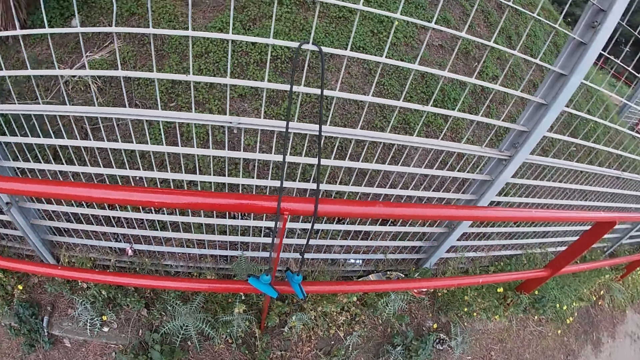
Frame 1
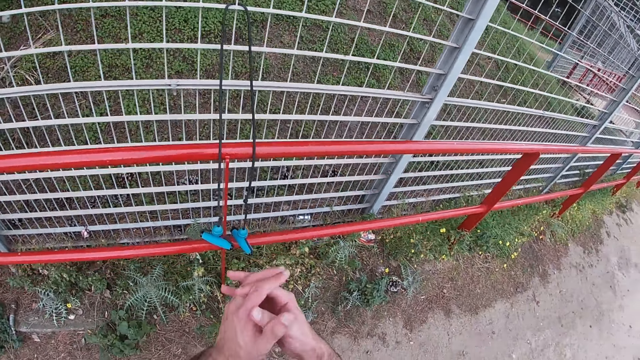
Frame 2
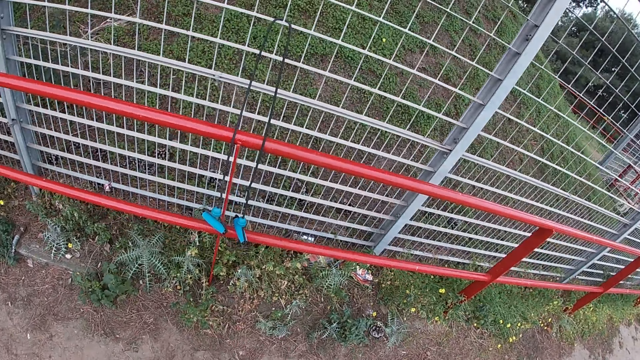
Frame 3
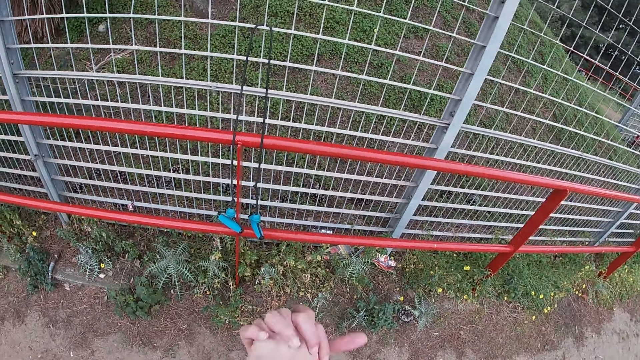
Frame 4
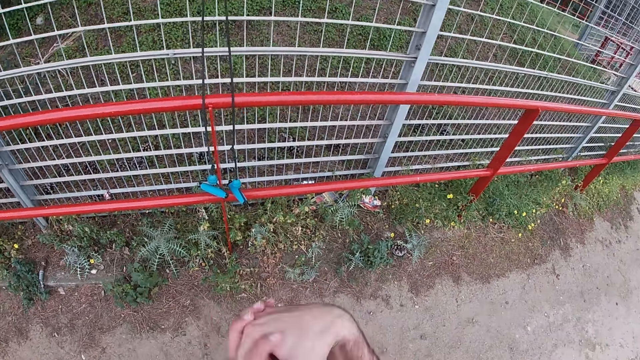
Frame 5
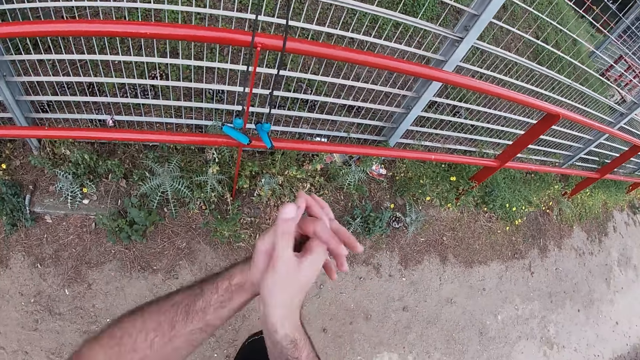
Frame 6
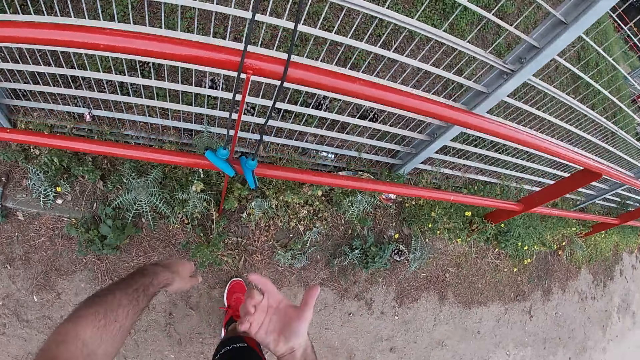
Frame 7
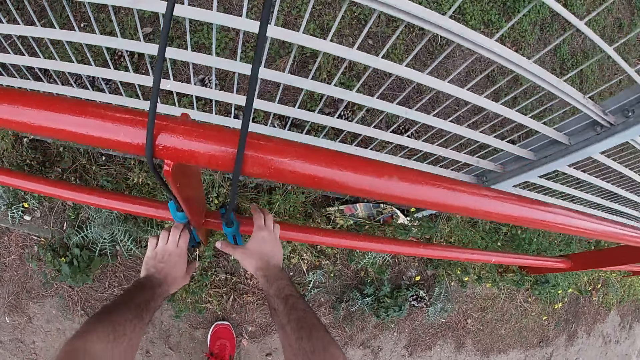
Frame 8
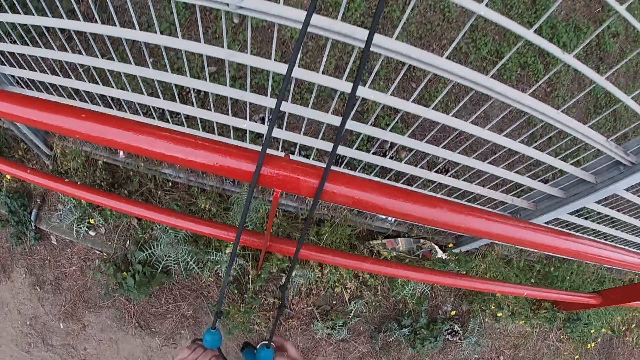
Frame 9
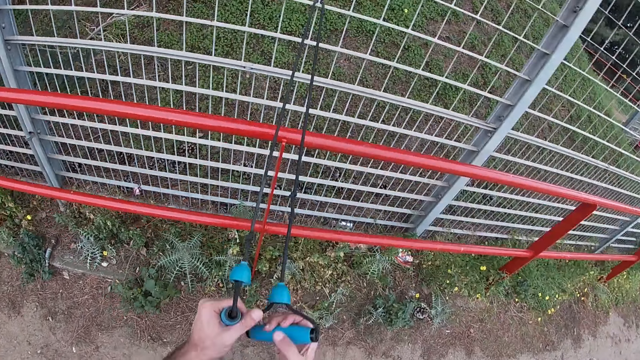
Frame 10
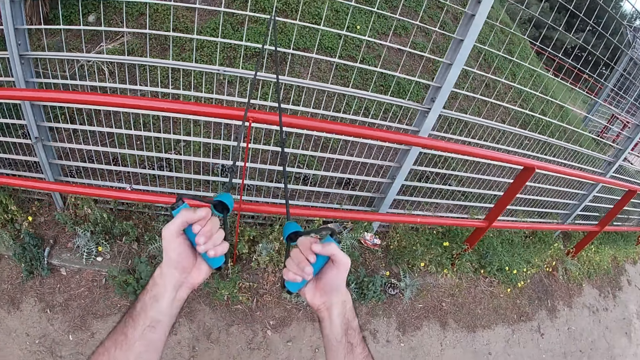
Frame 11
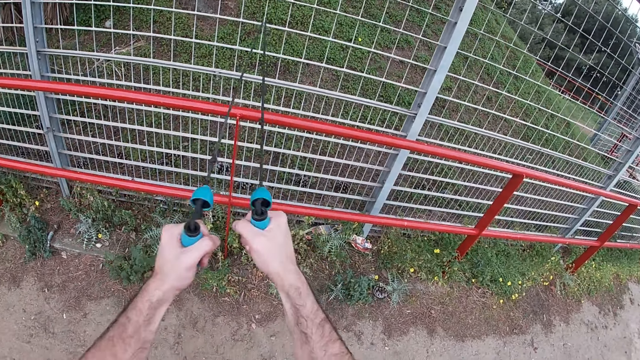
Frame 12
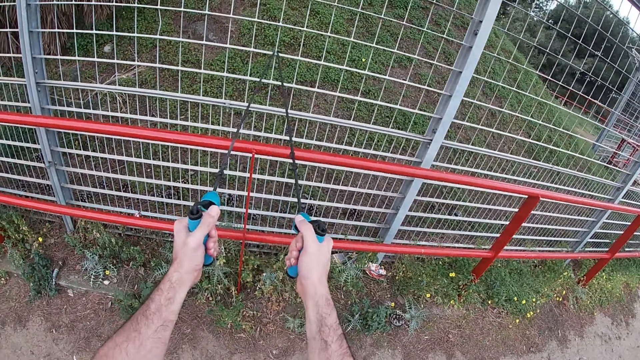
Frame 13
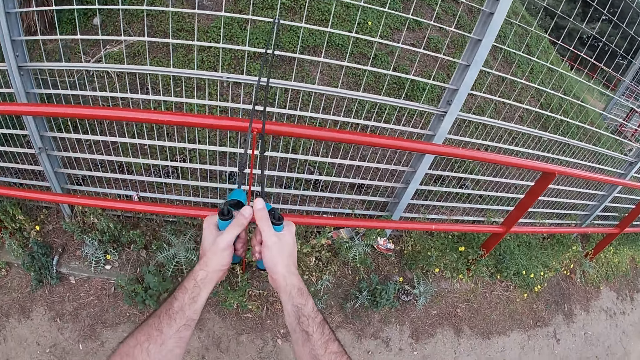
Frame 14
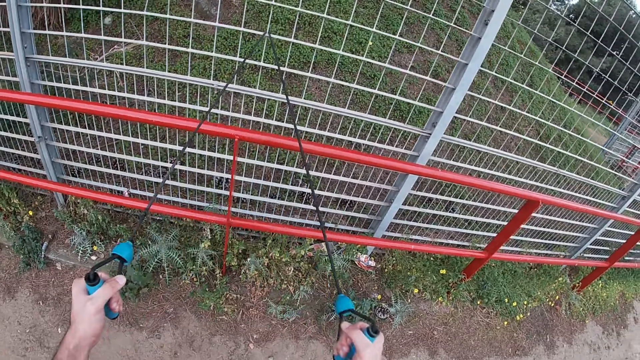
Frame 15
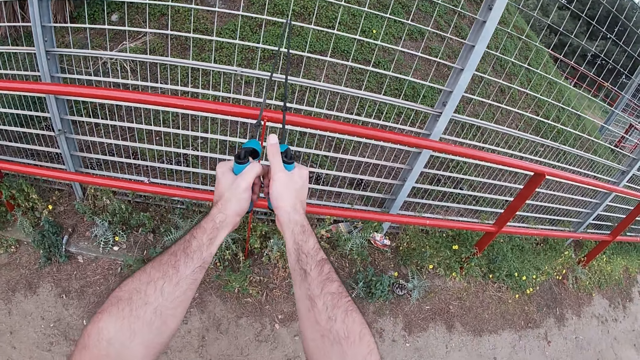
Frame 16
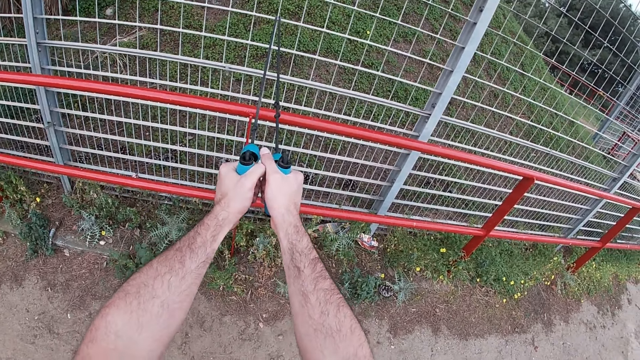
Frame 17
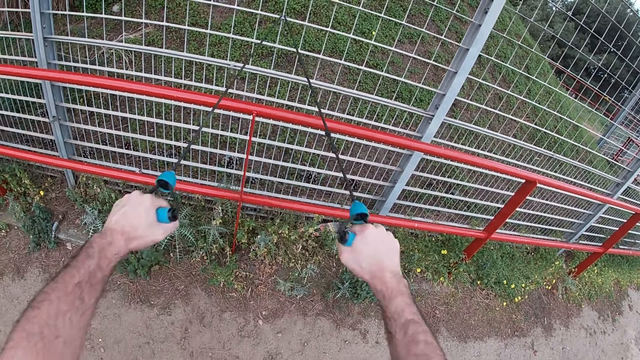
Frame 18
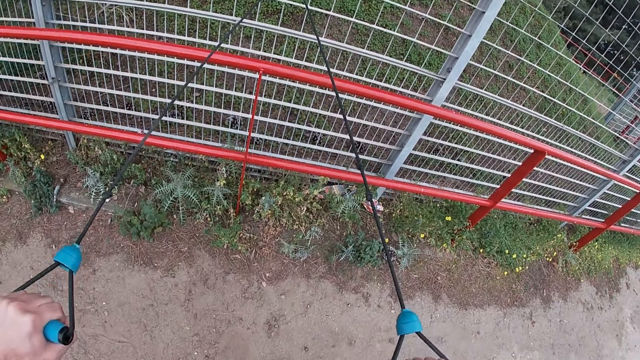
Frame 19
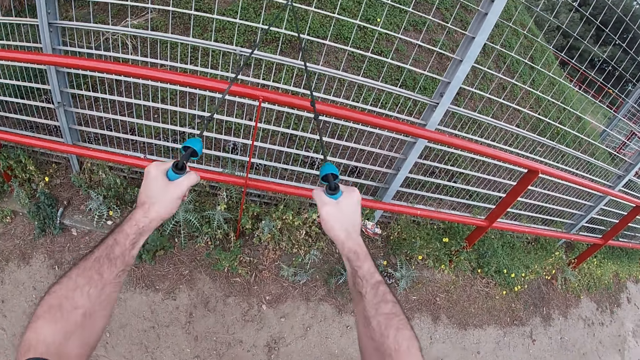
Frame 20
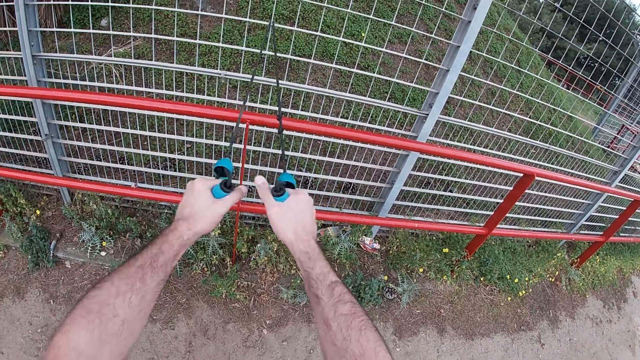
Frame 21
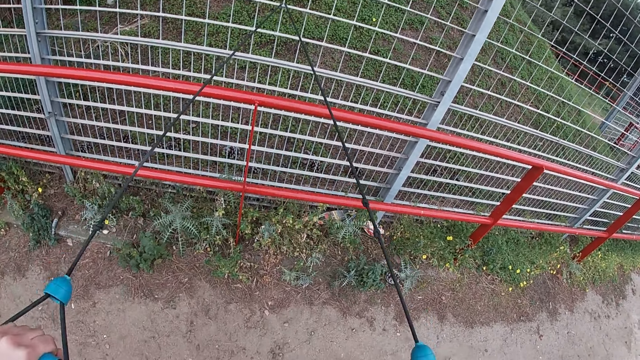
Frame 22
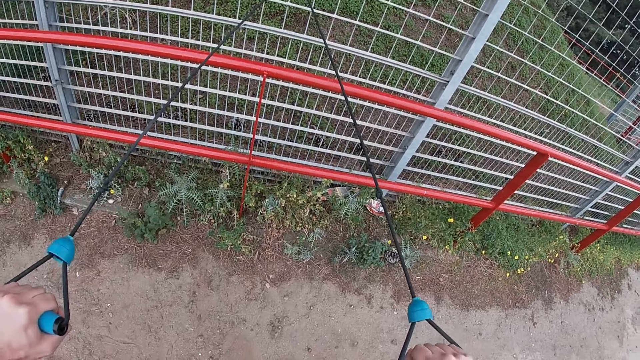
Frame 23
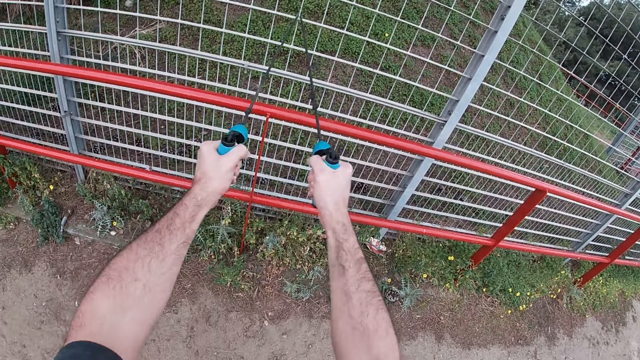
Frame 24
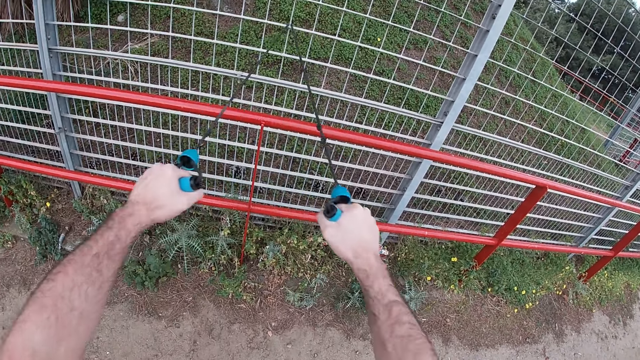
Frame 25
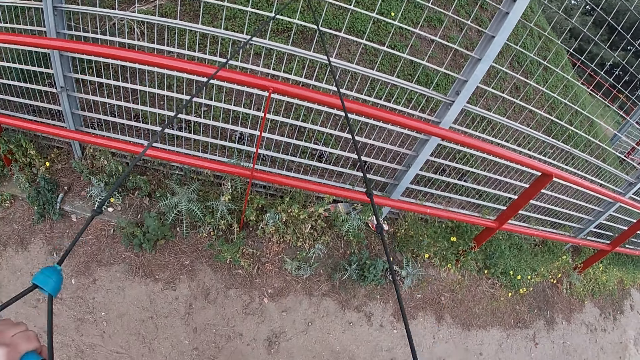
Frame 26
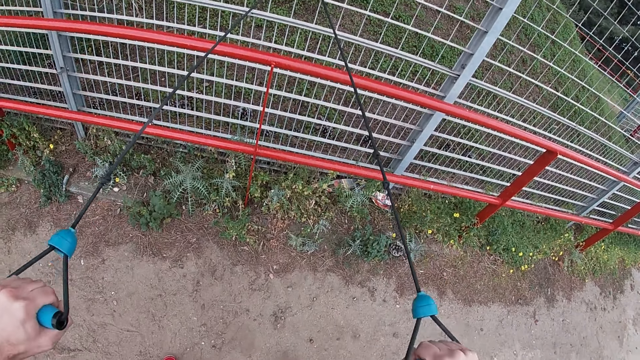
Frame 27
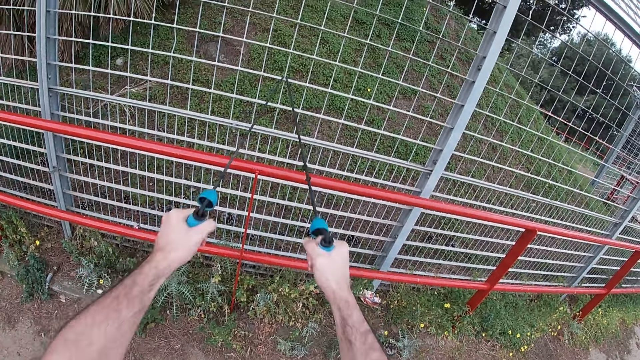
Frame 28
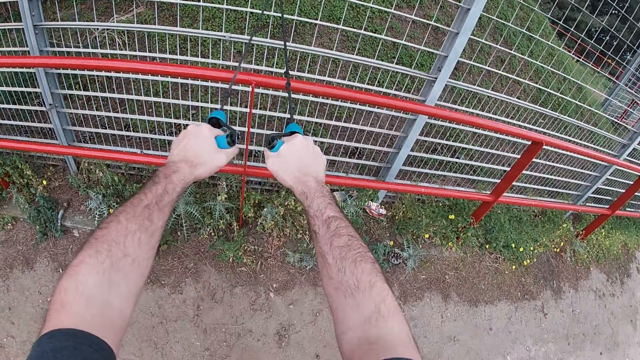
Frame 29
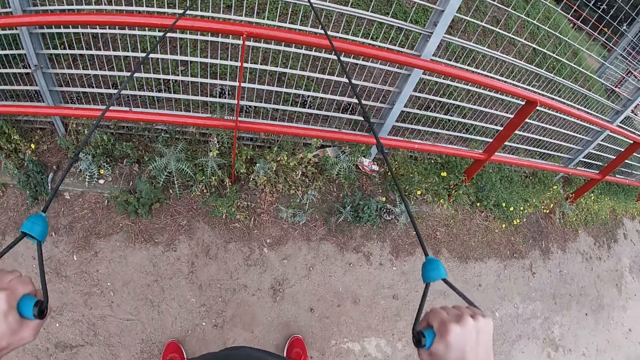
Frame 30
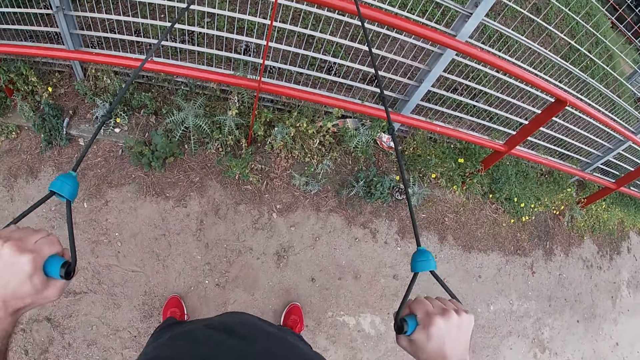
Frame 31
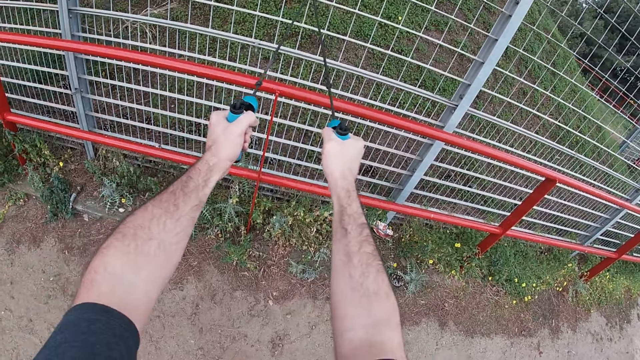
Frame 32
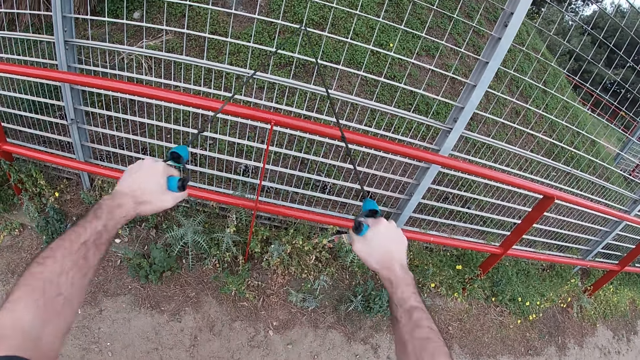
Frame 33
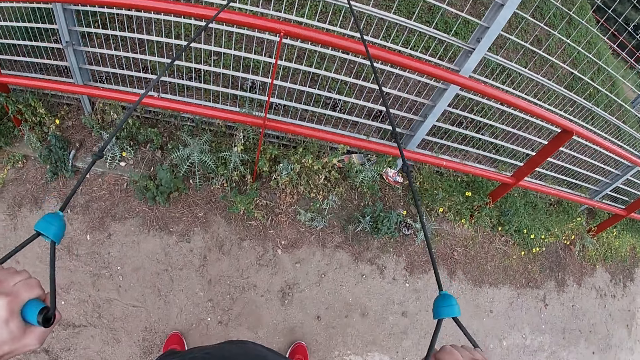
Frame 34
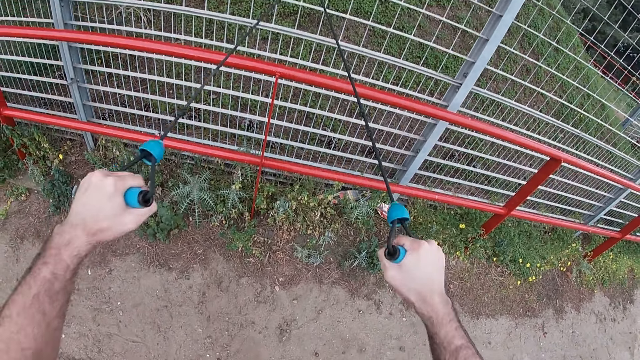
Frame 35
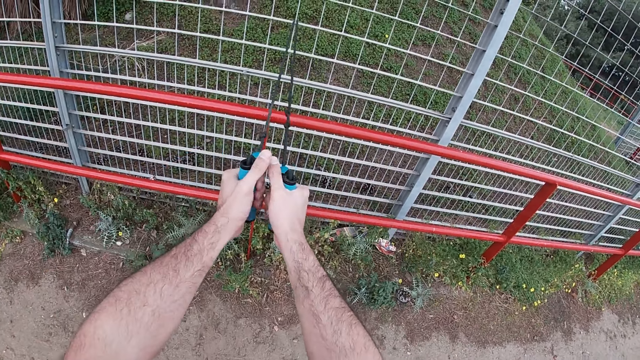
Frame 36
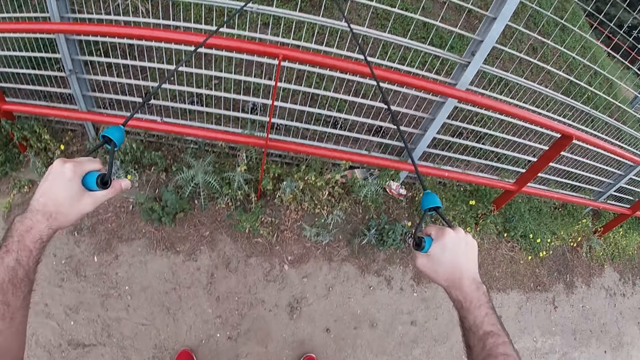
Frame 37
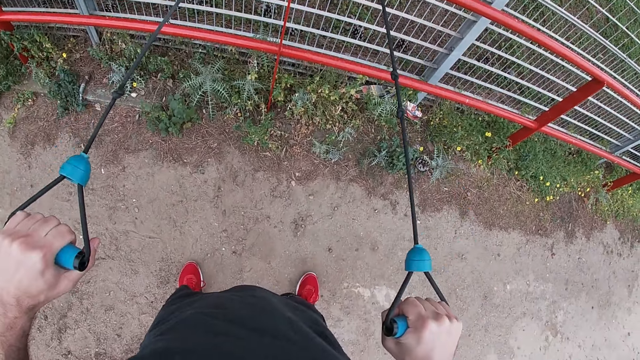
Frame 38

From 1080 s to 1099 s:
The camera wearer twists both hands. They pick up the resistance band with both hands. They pull the resistance band with both hands. They pull it repeatedly.

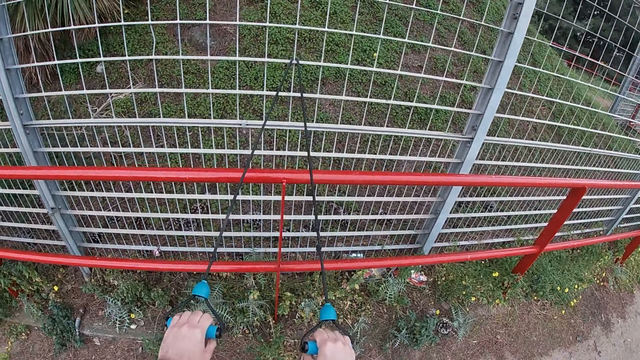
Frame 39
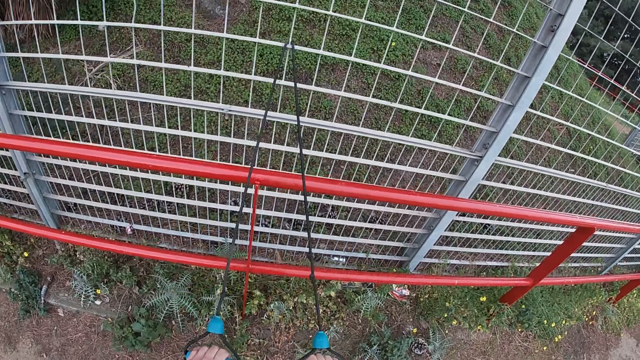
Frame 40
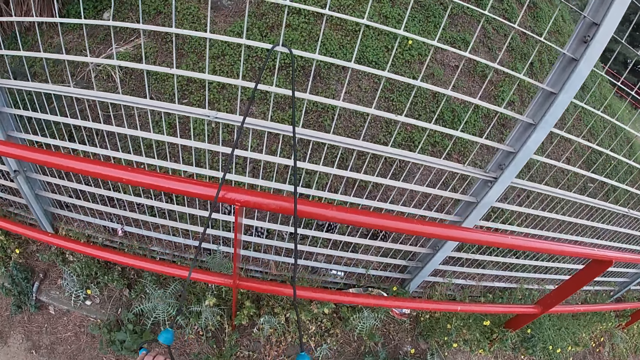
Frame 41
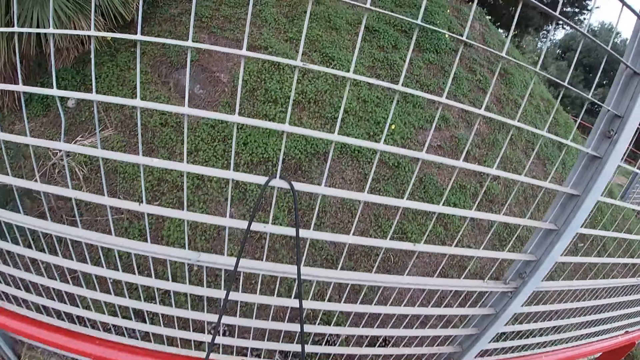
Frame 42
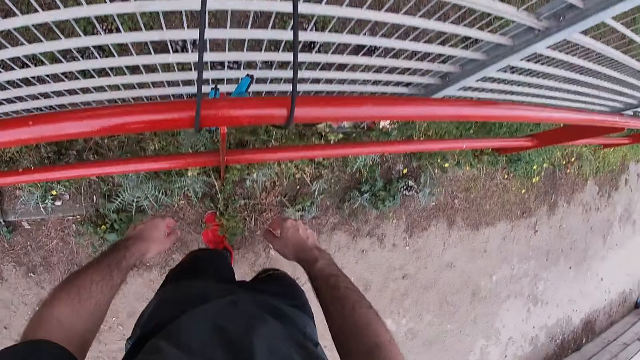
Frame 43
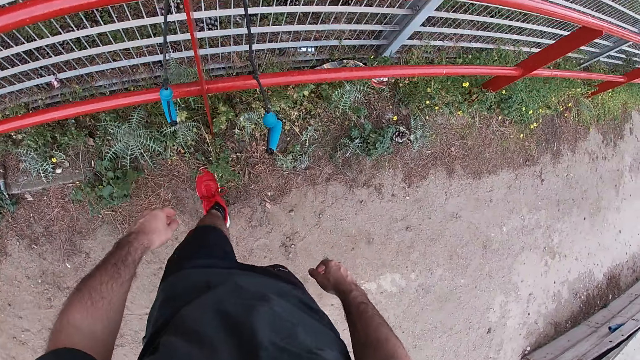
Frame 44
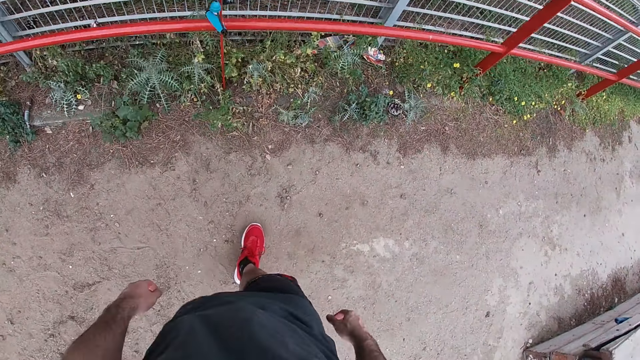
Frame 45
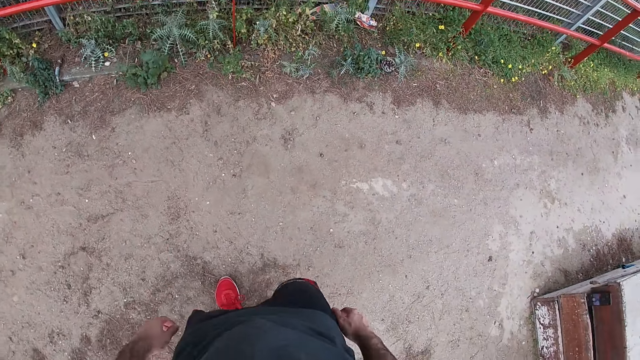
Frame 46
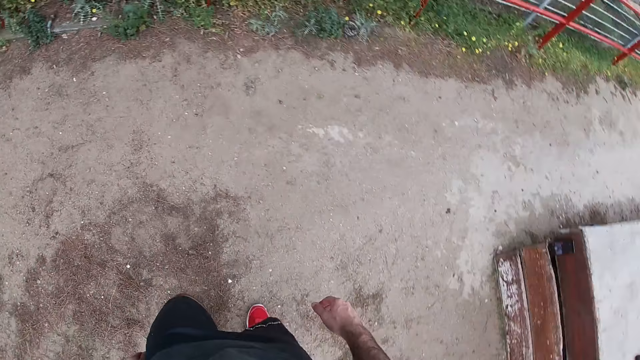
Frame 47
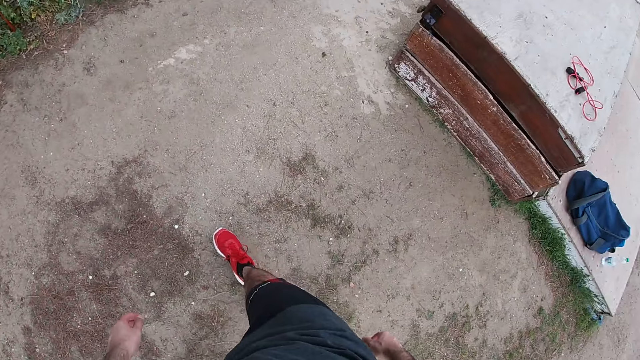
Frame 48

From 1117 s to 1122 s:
The camera wearer releases the fitness resistance tube band from his hands.
